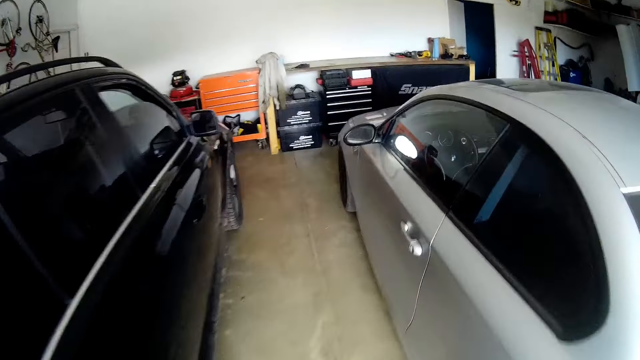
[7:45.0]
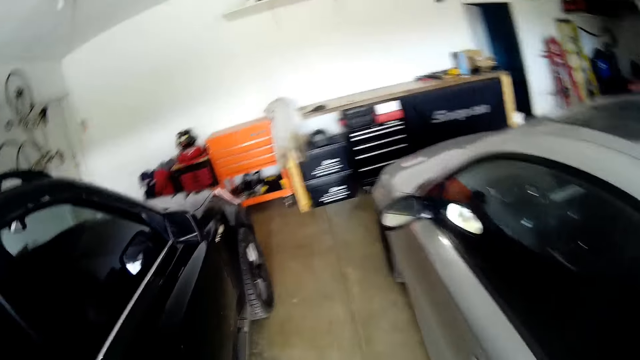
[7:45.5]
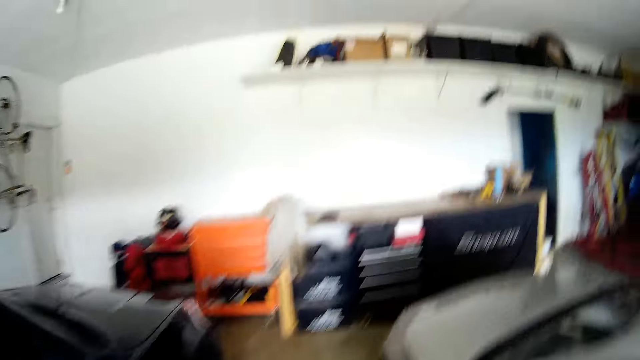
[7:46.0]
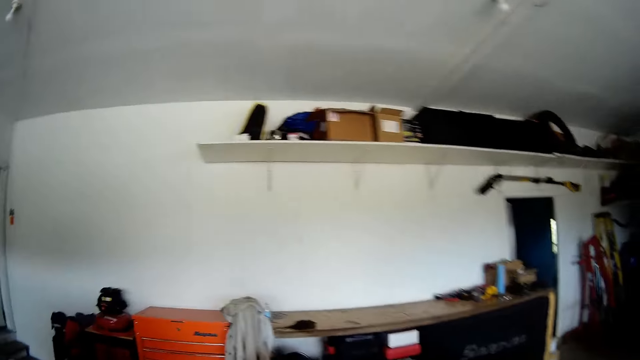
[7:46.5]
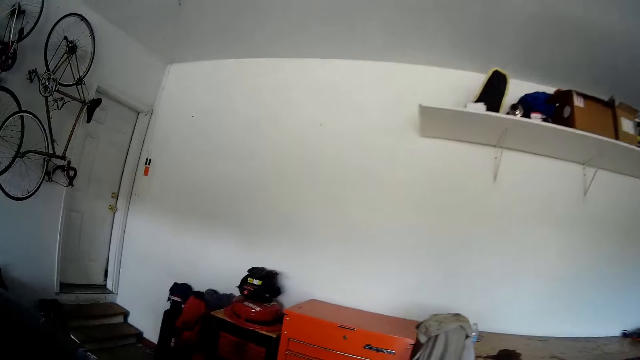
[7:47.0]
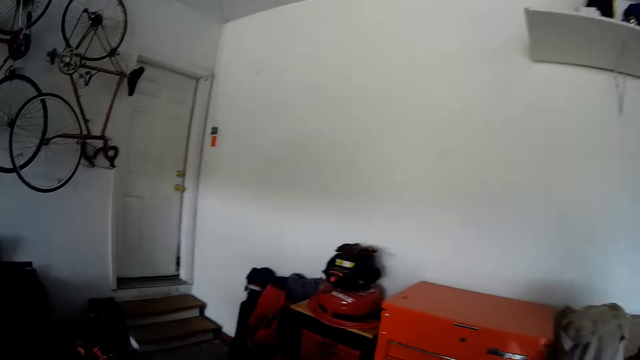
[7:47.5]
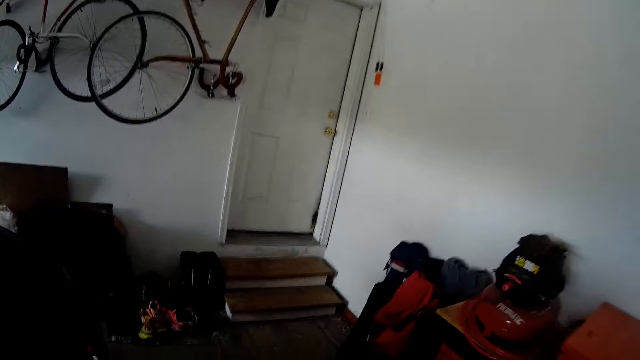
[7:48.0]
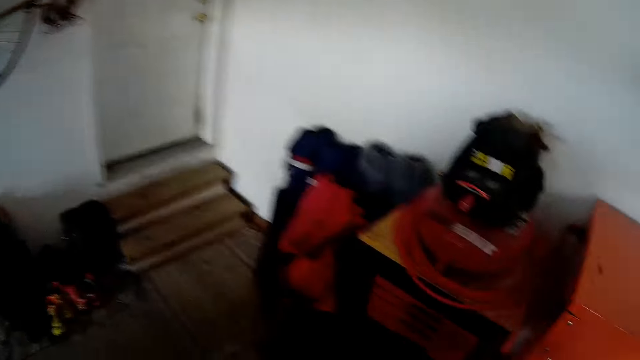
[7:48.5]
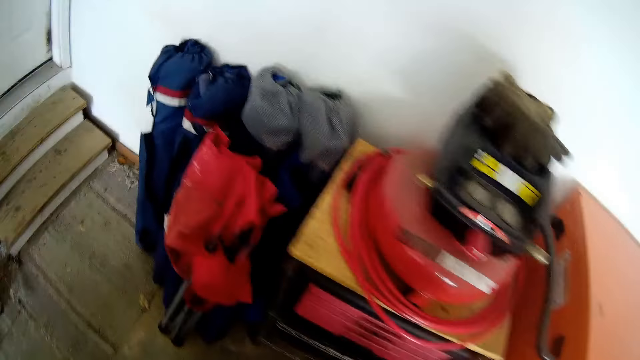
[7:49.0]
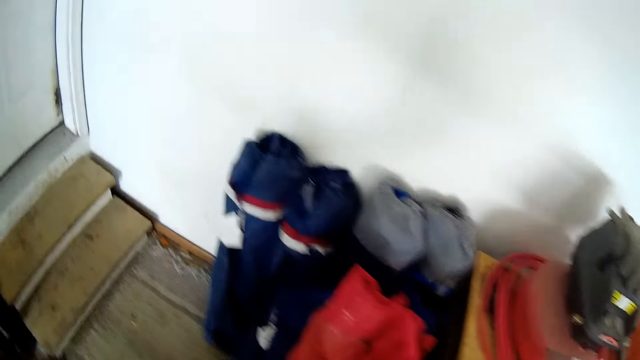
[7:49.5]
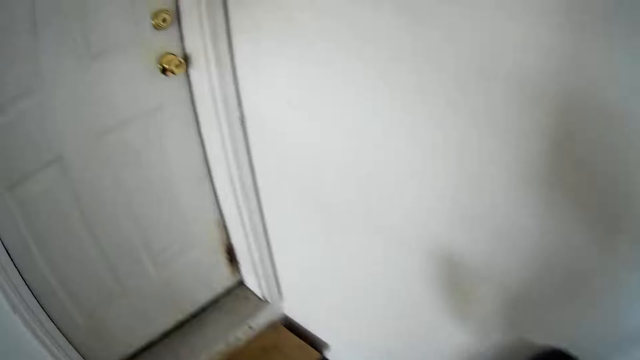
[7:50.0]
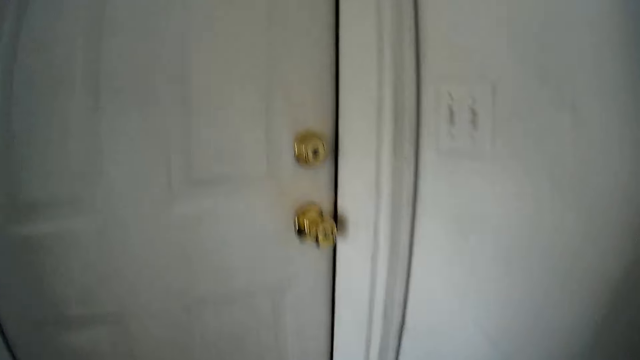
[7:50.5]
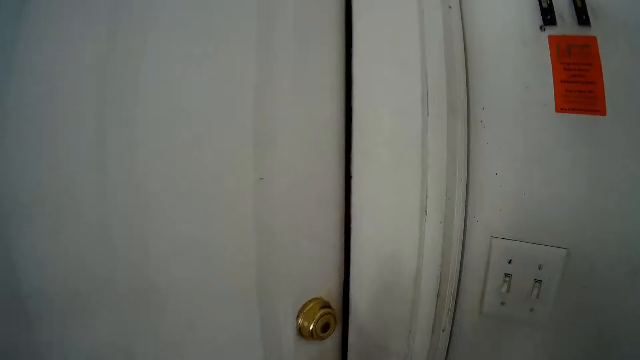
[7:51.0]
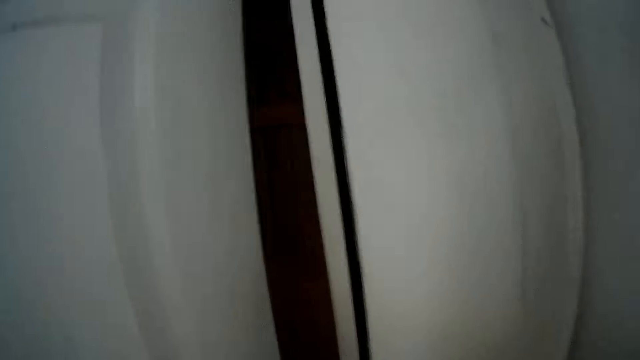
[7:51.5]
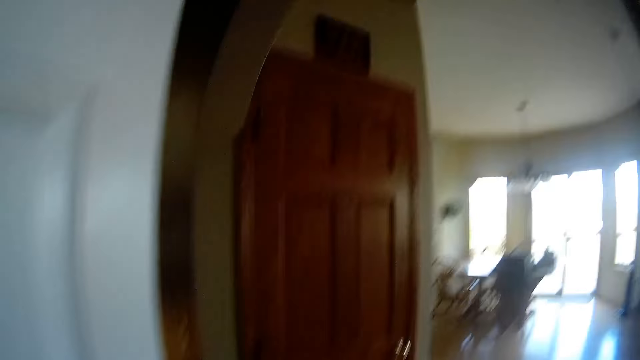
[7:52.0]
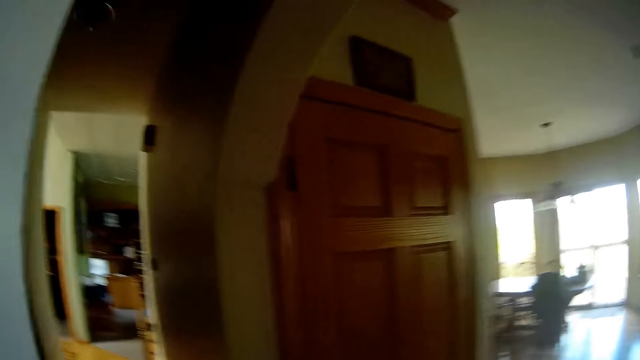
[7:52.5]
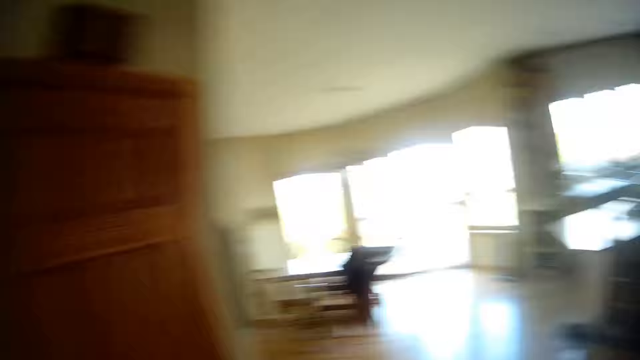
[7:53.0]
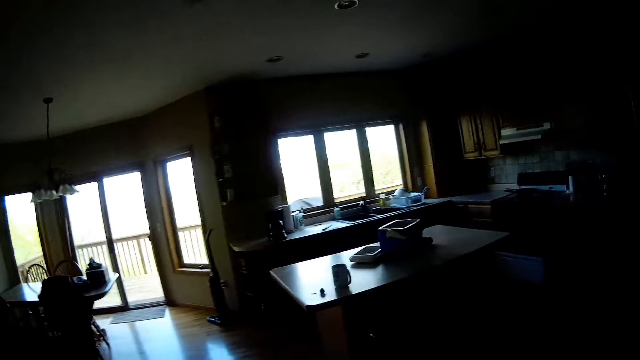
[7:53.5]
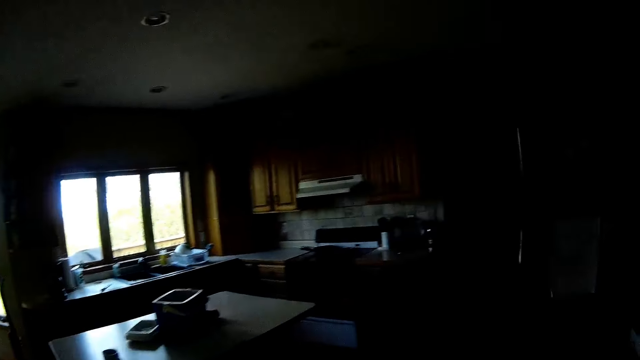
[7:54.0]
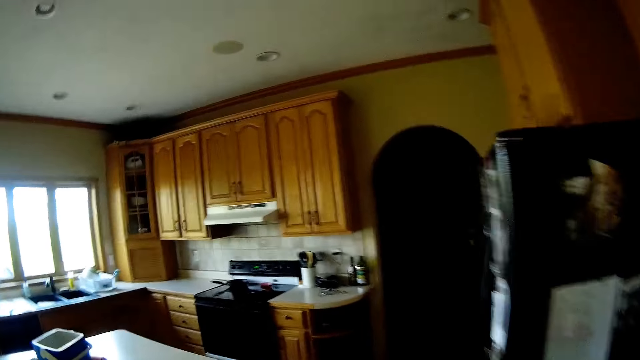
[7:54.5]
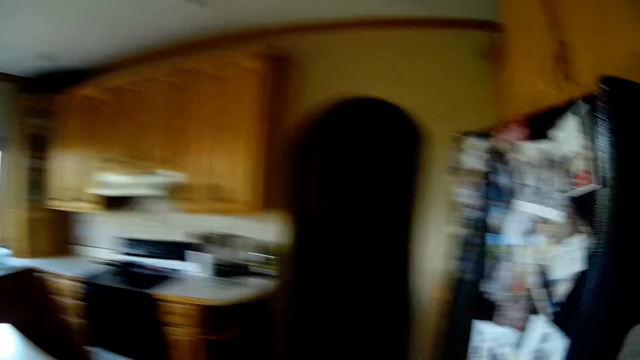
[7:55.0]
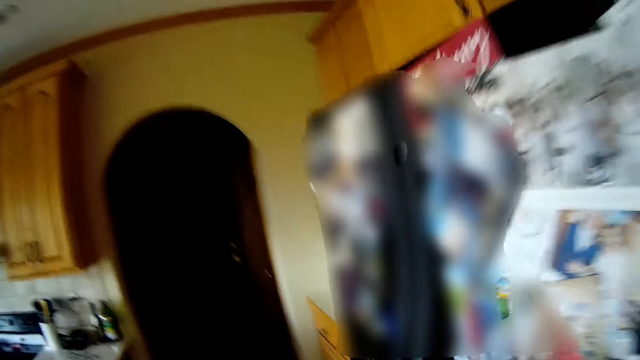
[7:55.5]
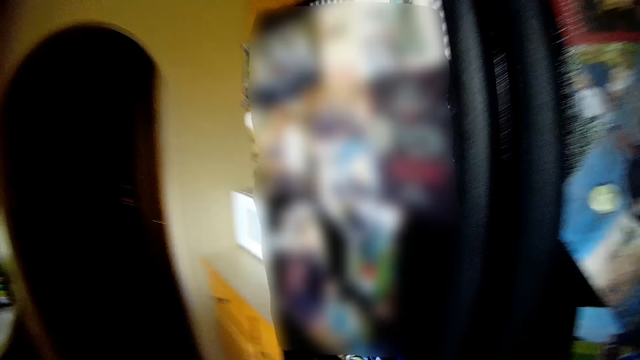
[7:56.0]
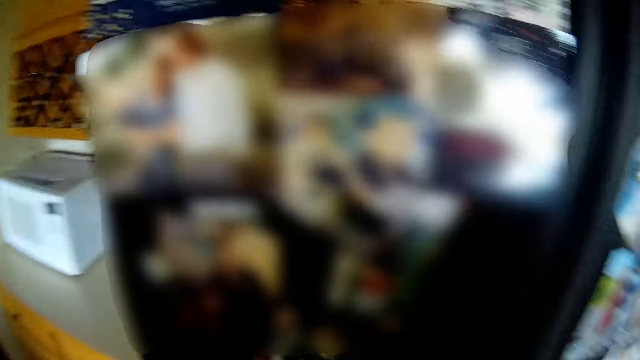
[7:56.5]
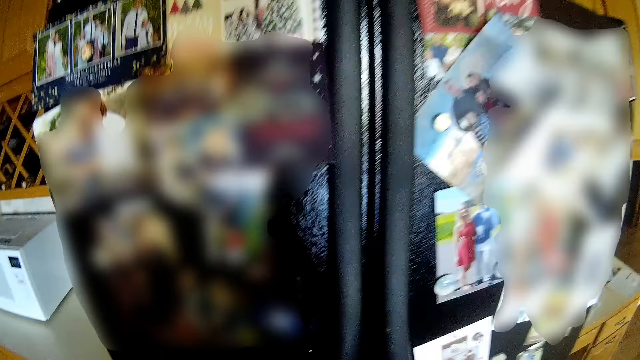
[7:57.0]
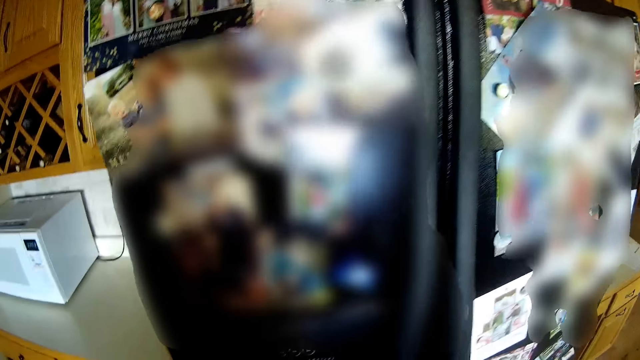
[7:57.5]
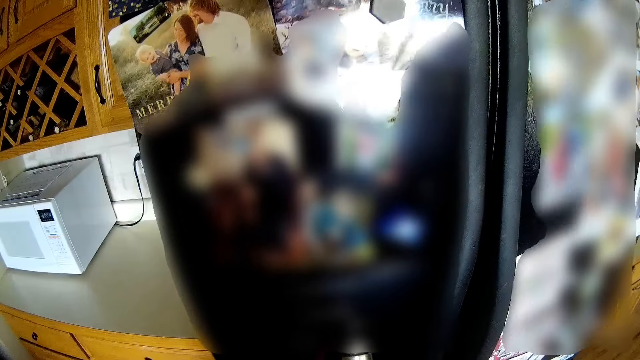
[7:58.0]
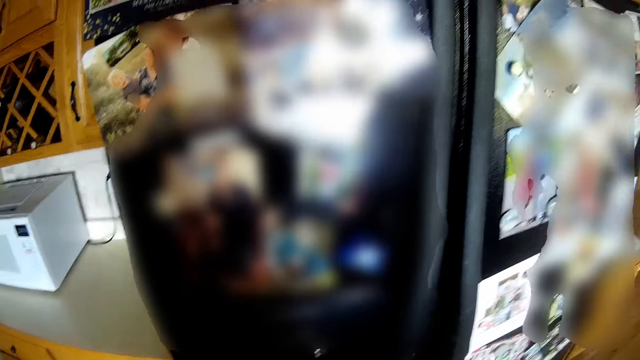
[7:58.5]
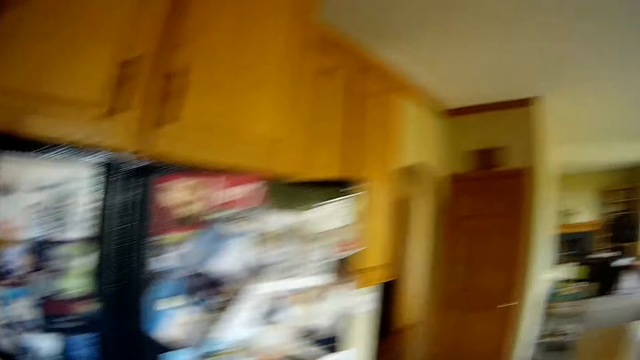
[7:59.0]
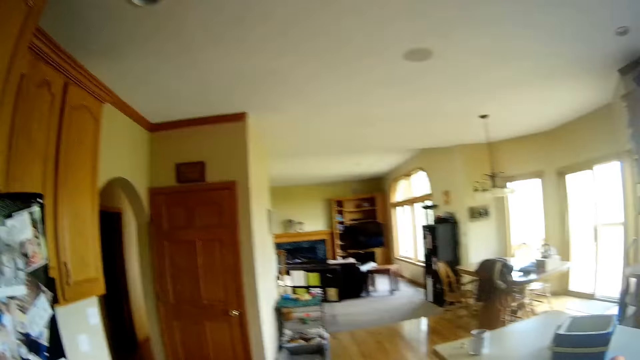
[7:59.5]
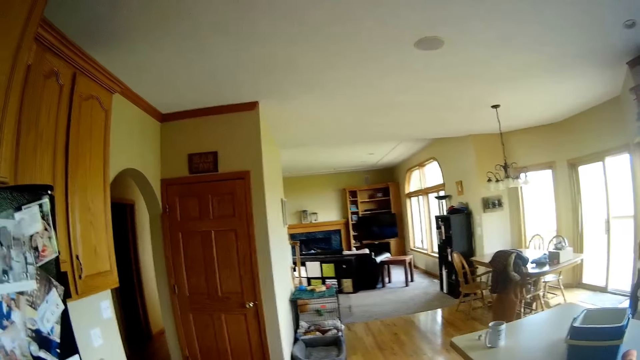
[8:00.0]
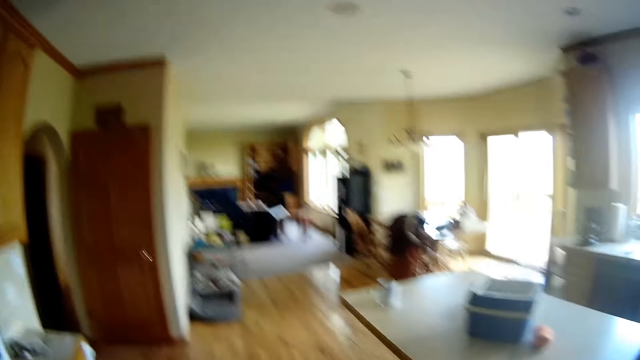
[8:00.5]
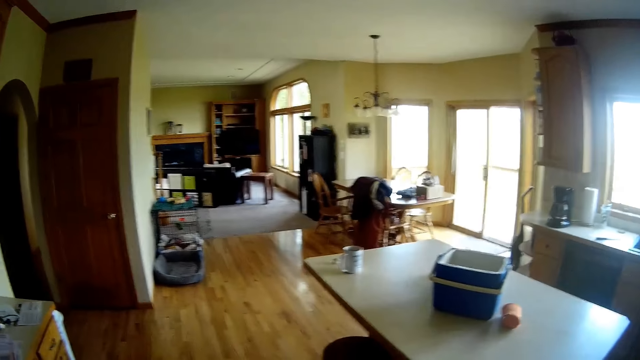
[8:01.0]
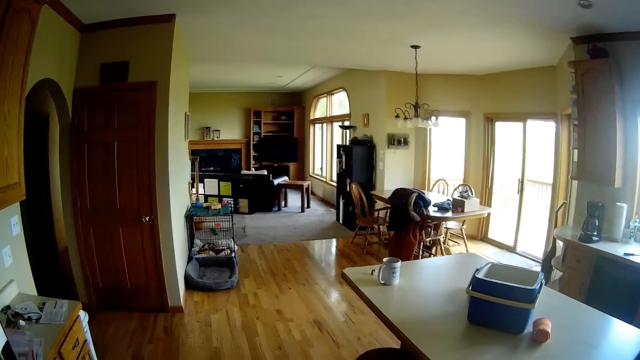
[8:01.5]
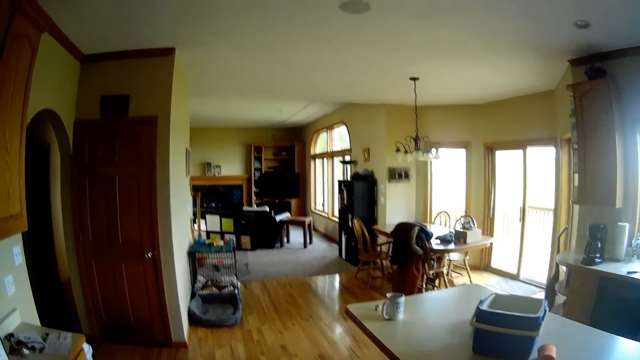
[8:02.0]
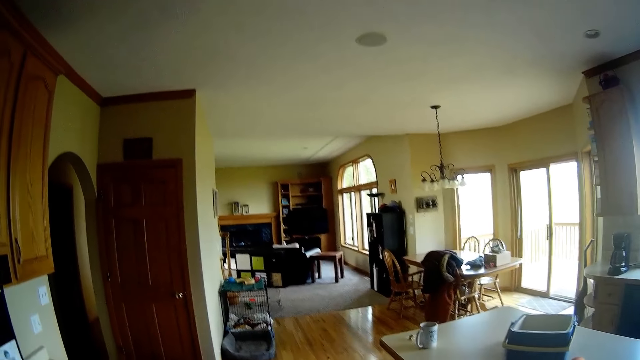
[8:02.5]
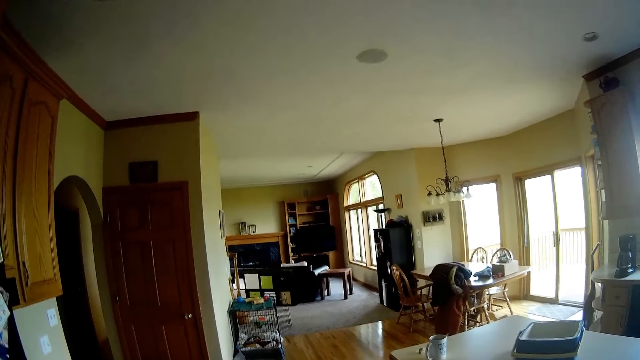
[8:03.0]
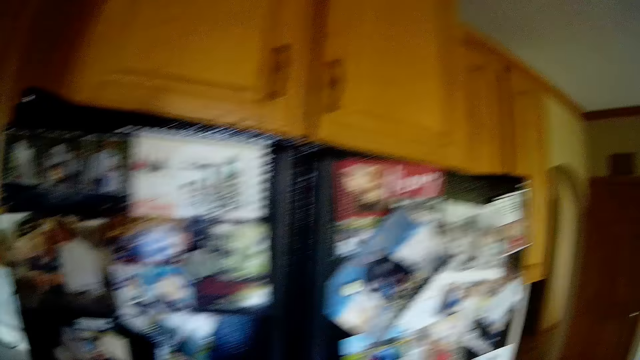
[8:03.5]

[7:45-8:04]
The camera wearer walks in between the cars in the garage. He opens a door with his right hand in the garage. He walks into the kitchen. He looks around.

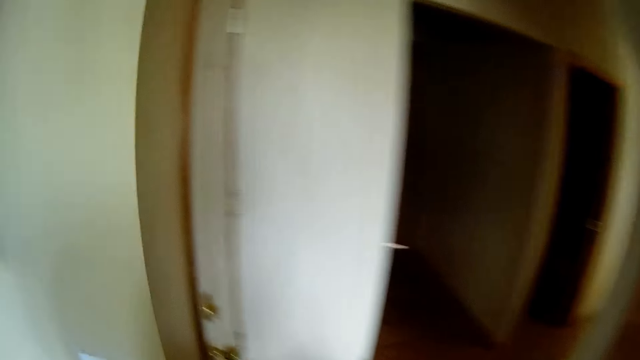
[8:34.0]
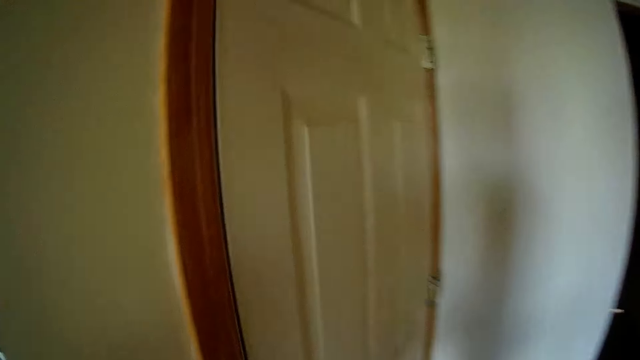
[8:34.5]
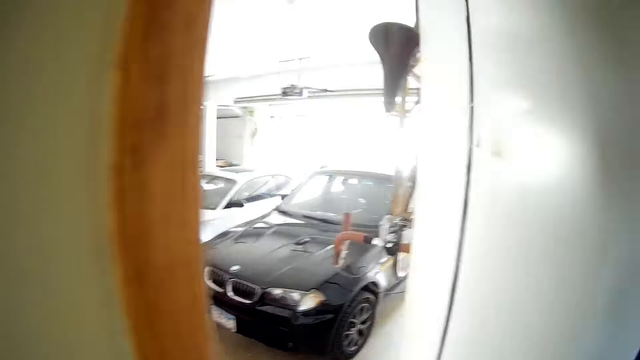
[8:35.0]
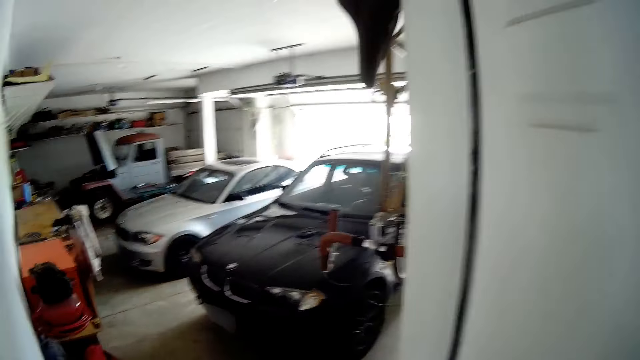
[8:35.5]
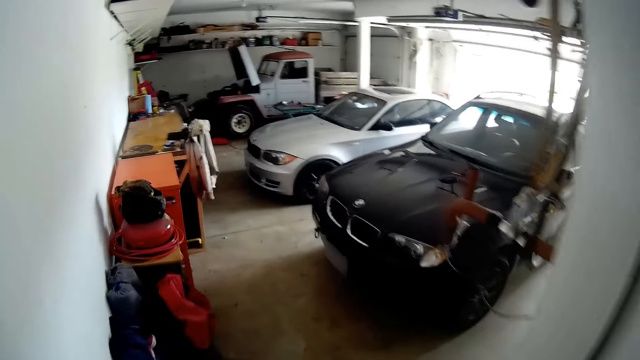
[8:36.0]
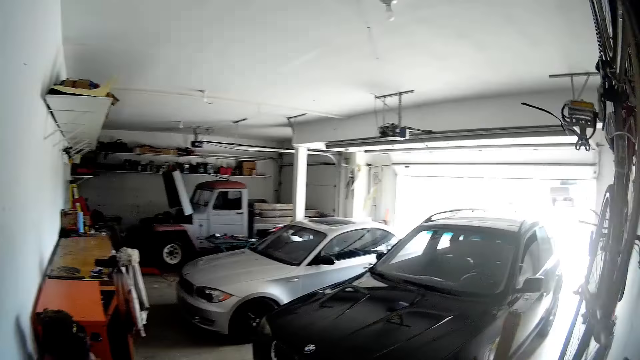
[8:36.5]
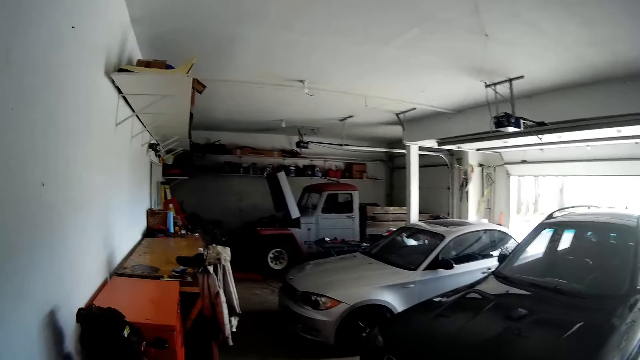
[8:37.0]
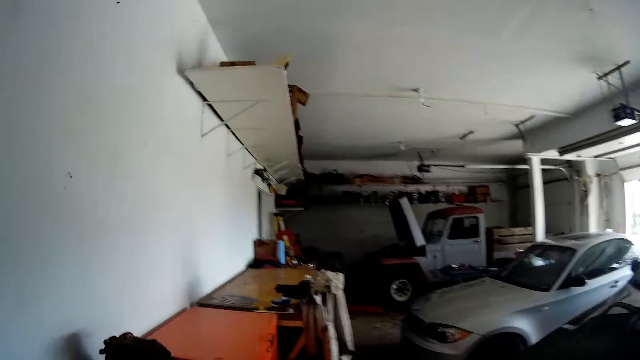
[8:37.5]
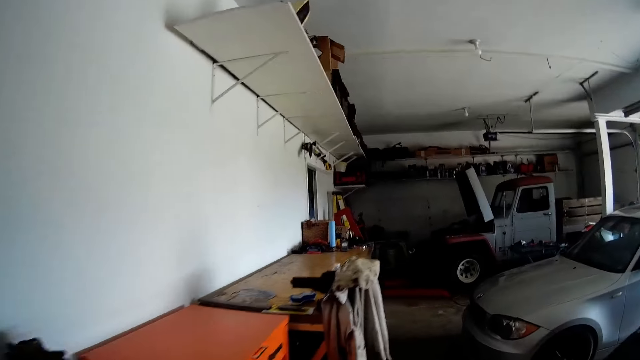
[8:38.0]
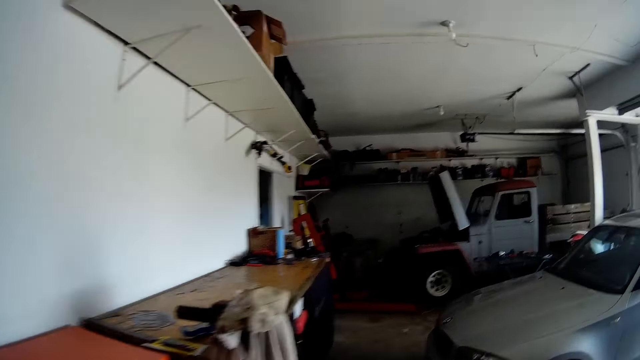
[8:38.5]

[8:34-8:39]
The camera wearer opens a door with his right hand. He walks into the garage.
